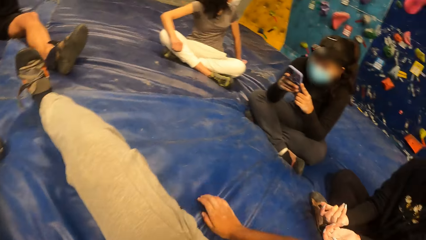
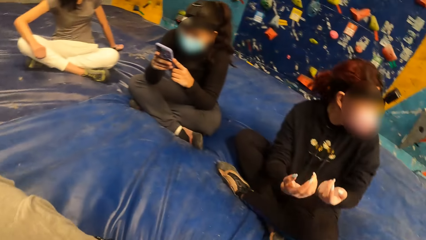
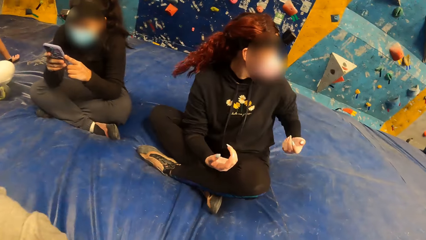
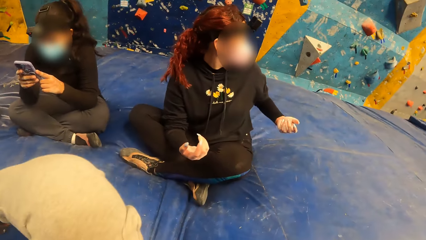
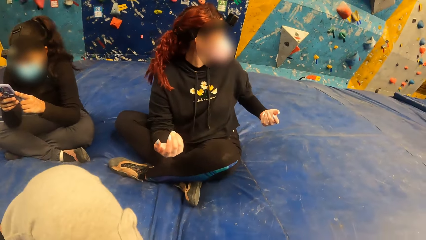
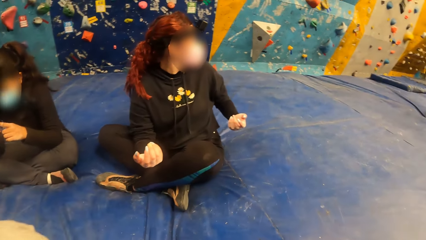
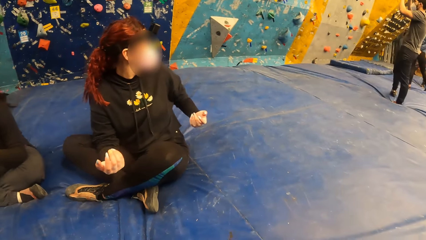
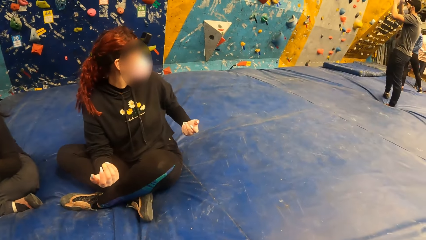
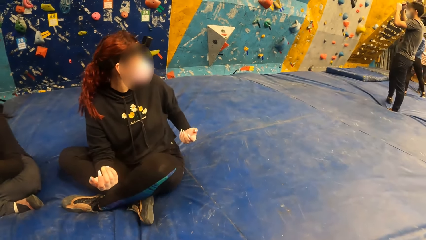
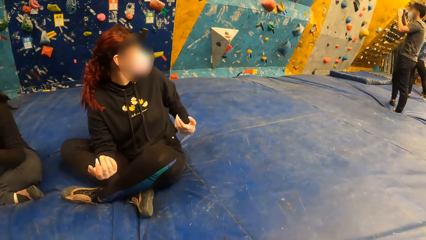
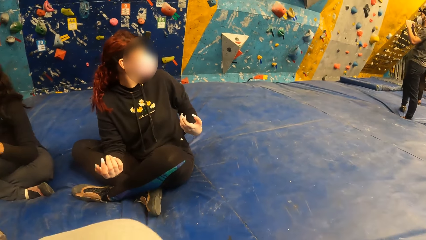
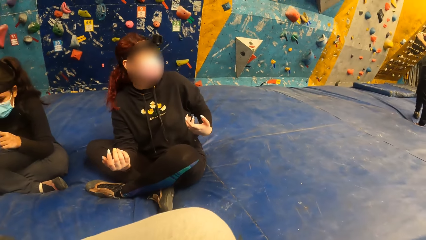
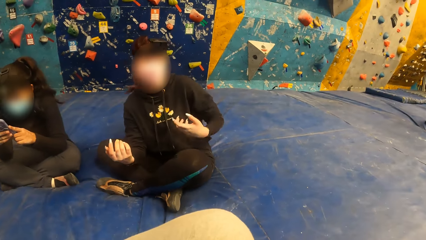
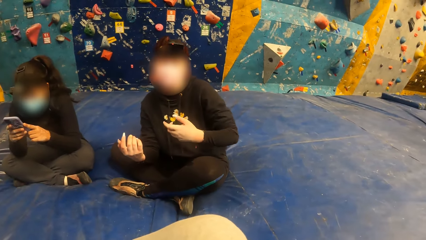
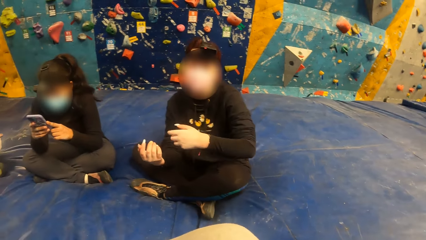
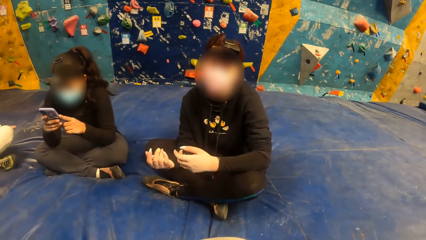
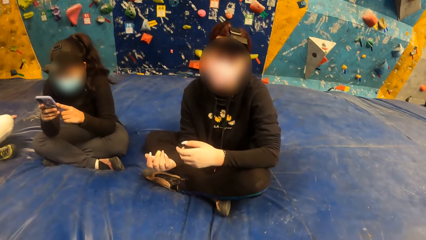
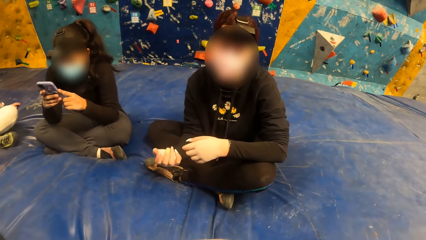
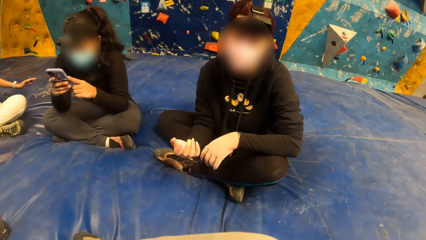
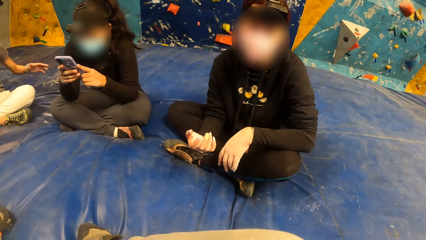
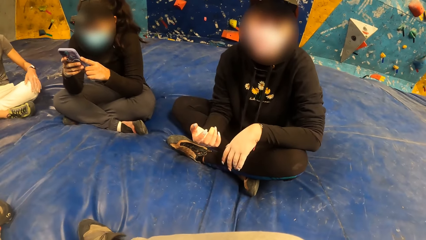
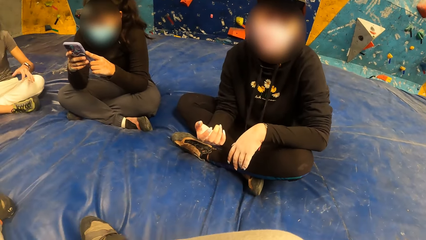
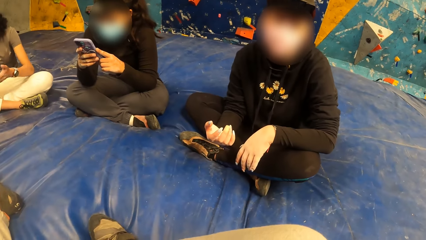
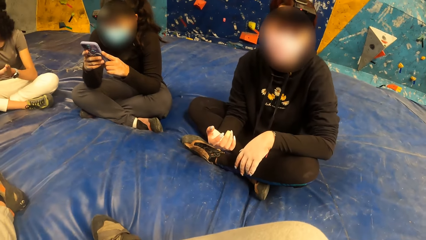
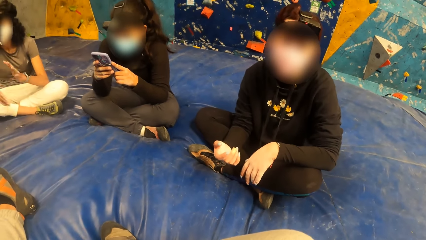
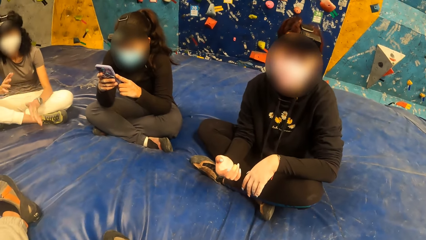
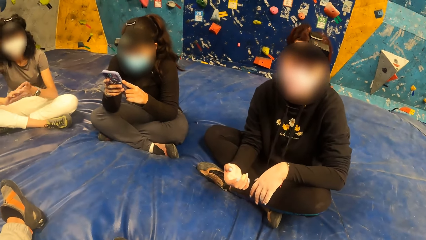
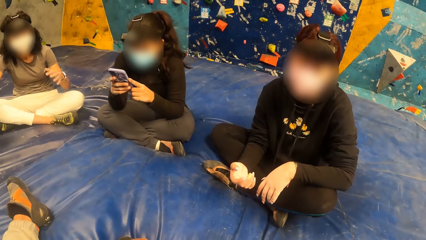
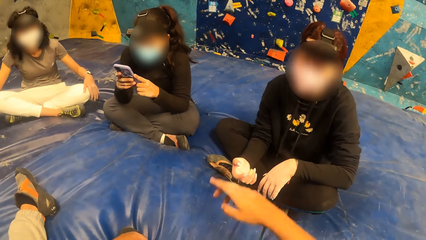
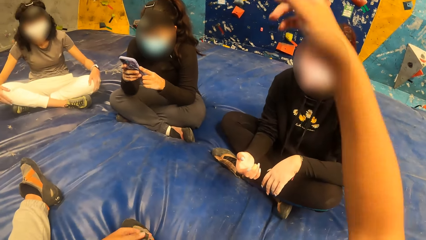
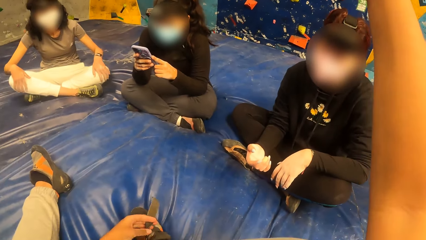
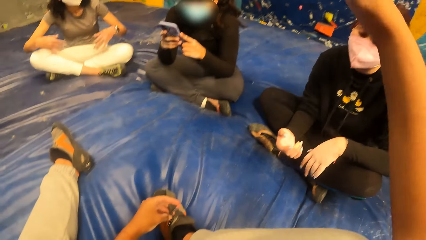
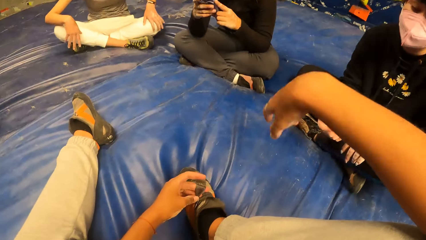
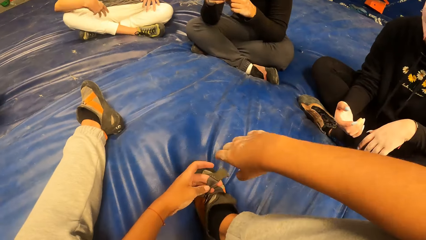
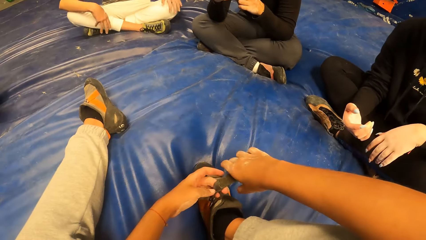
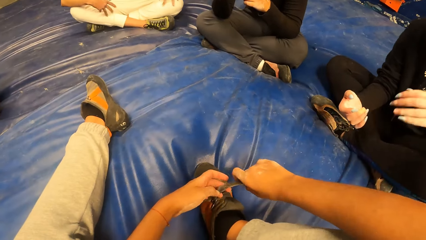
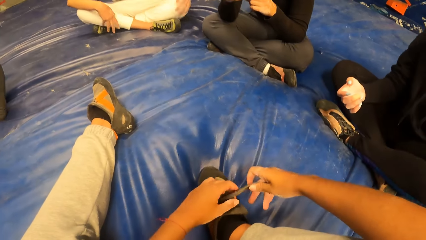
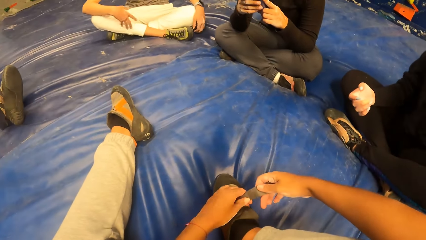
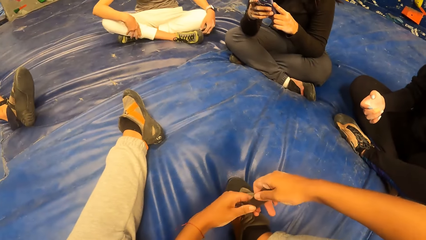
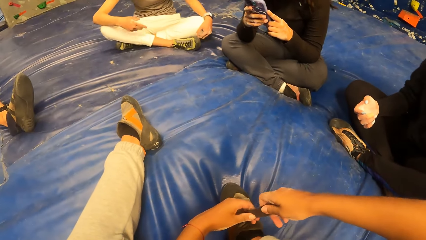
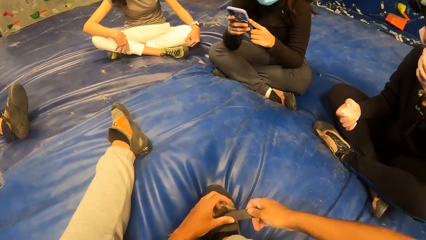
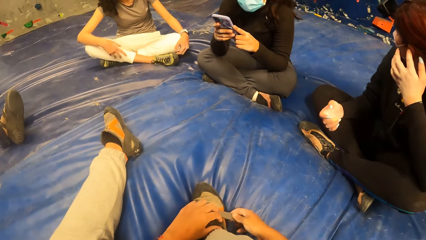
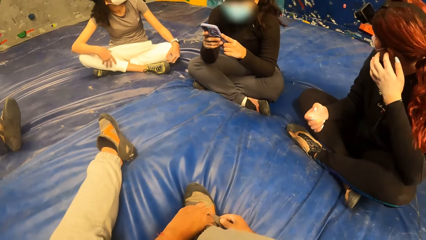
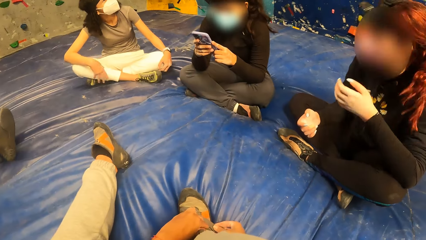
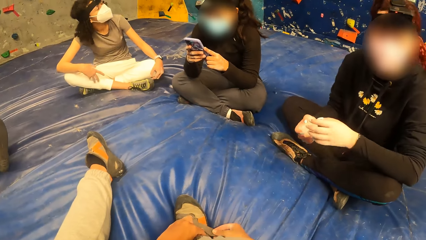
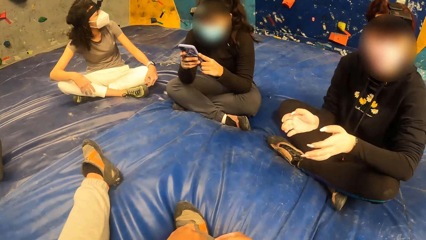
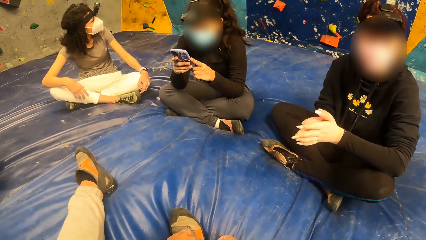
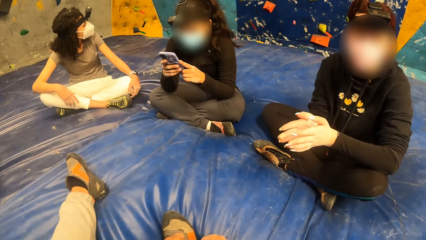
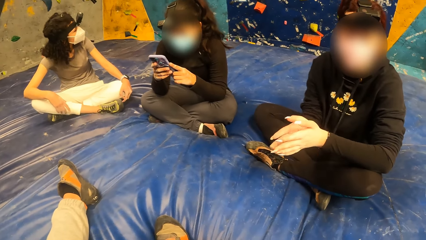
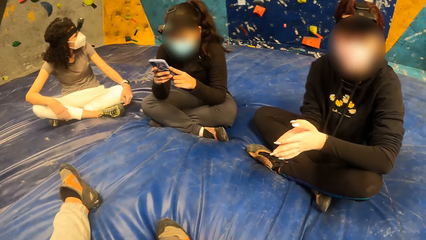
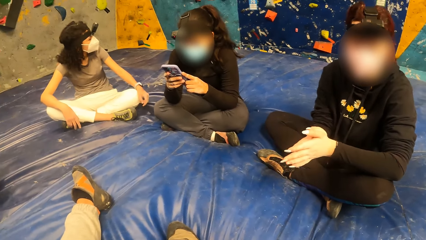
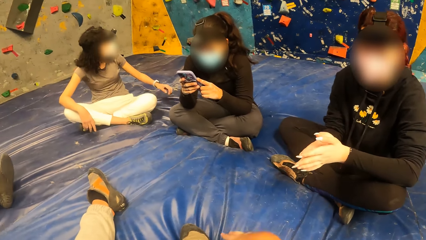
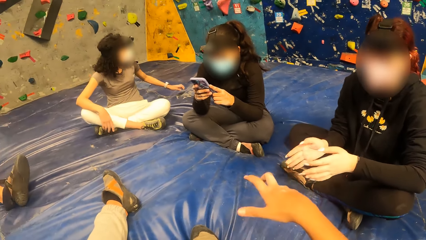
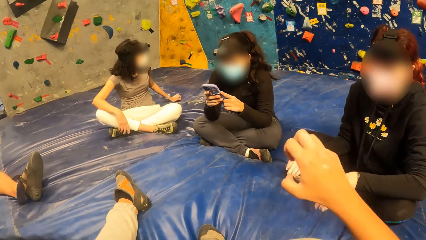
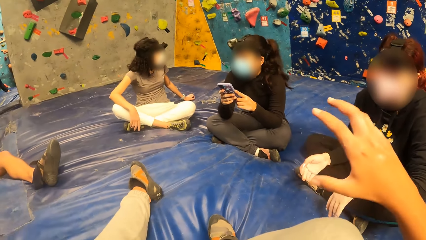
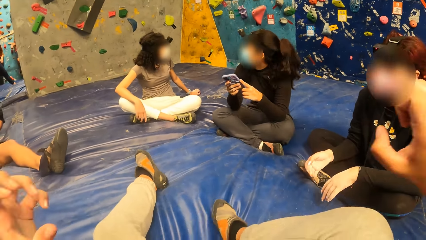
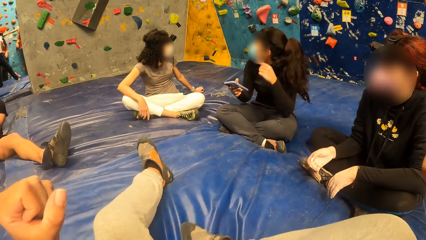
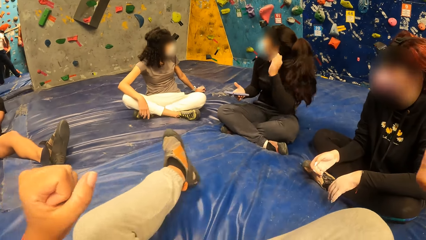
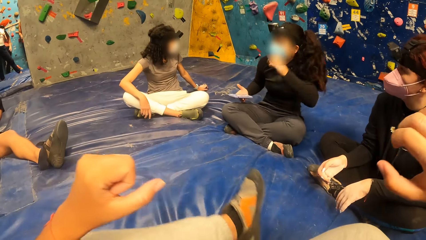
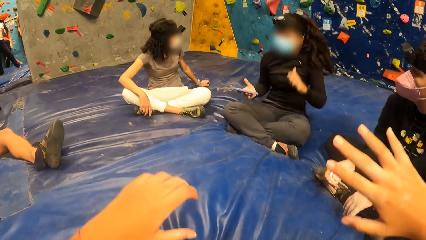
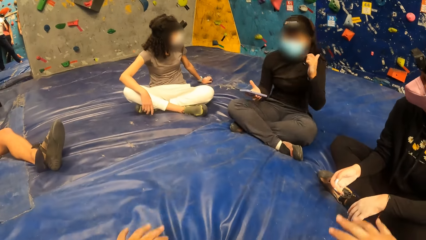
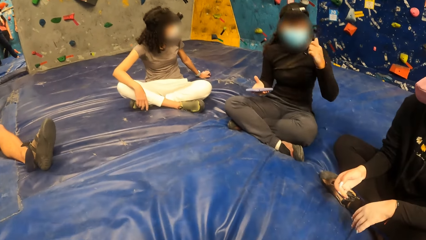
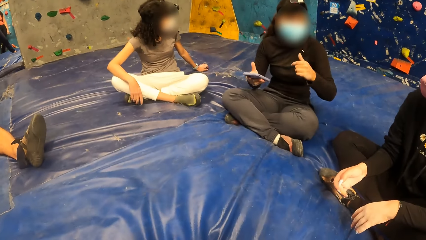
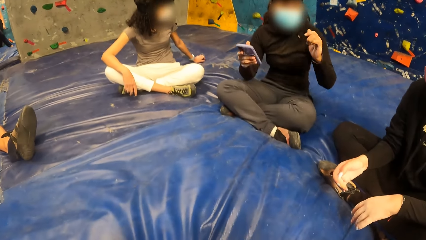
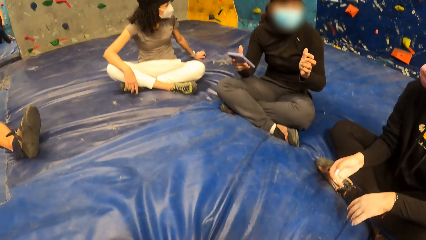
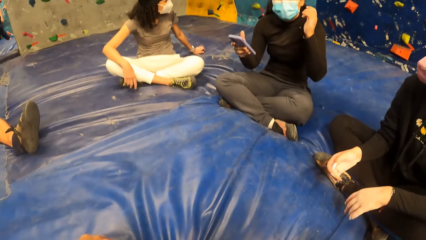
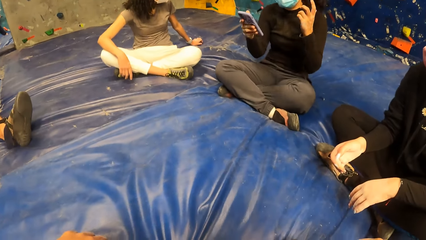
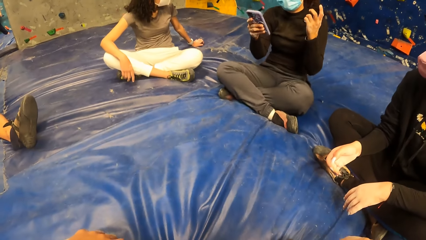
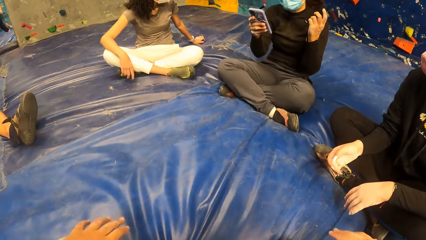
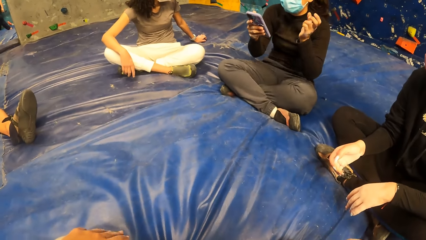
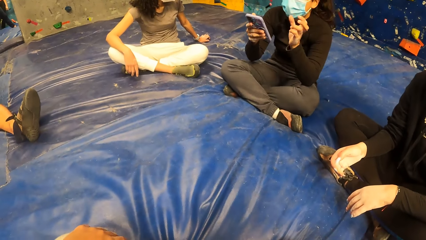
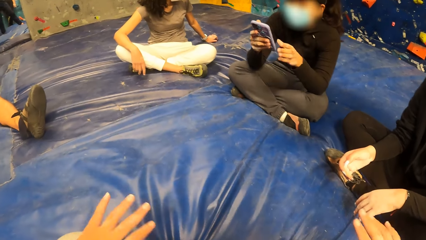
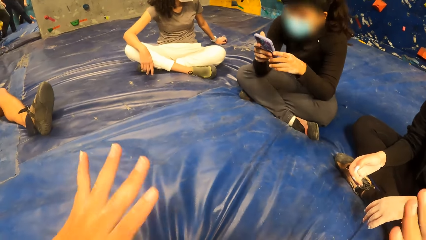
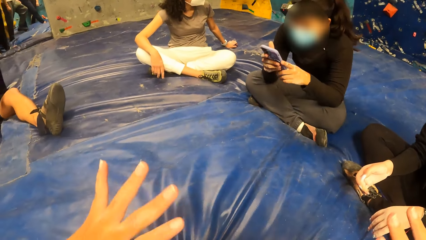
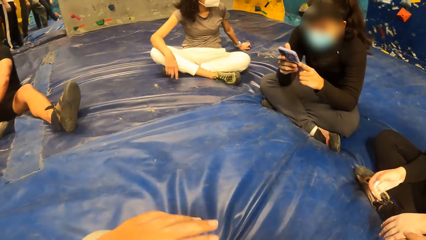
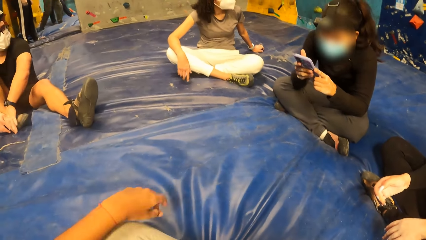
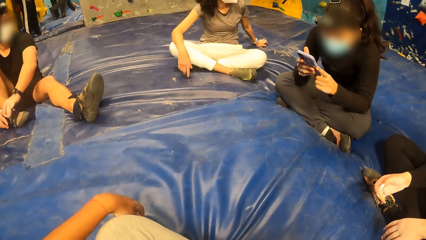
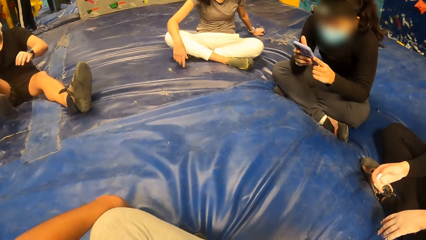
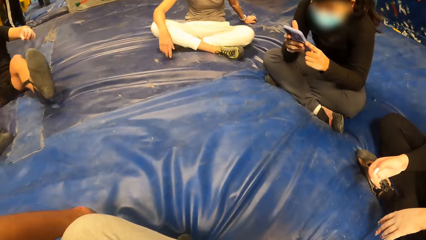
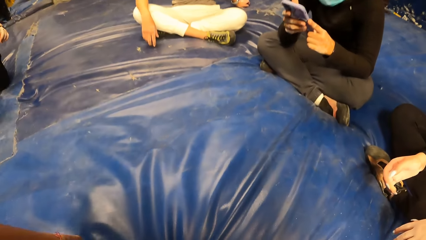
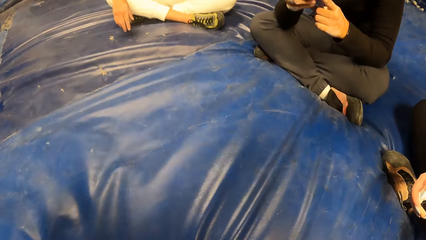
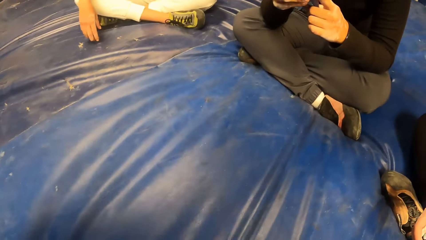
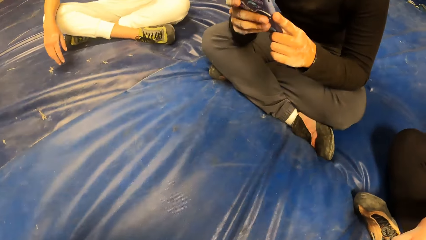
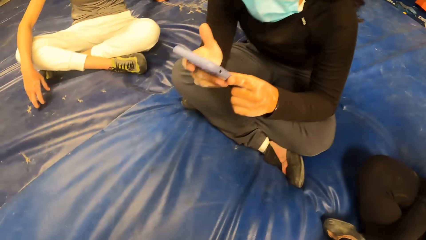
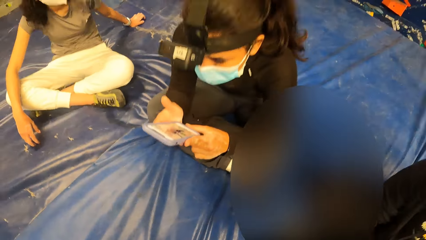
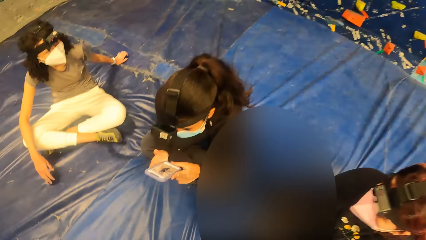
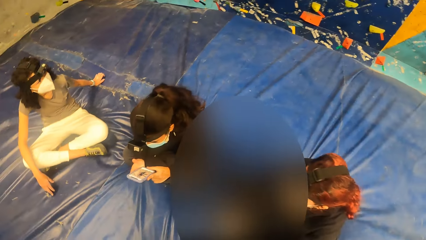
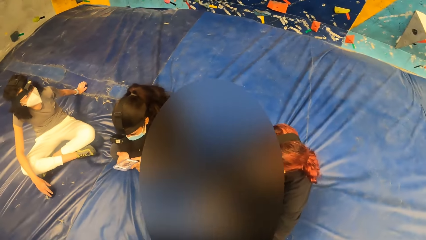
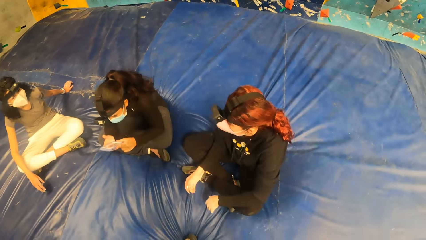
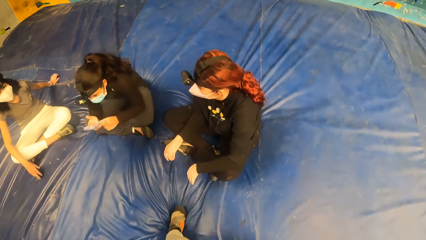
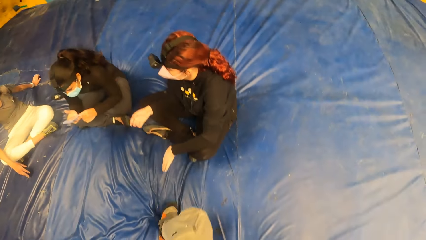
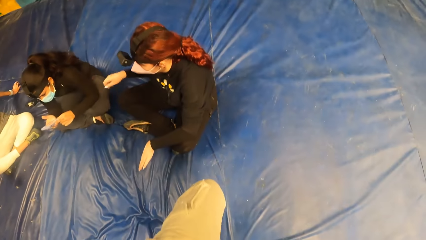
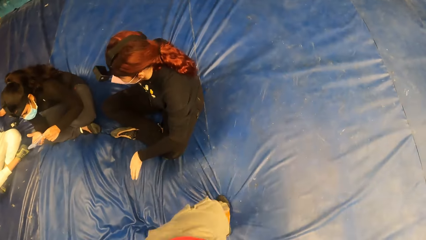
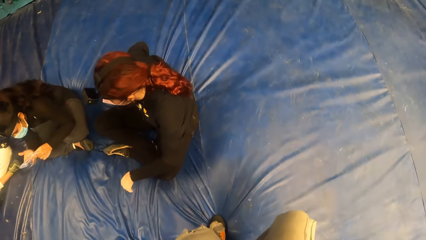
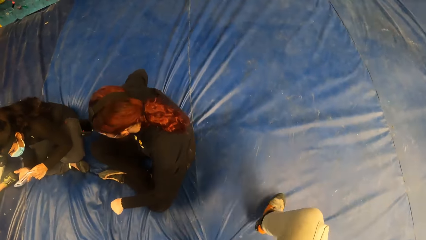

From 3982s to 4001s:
The camera wearer sits up, lifts a hand up and moves a leg down. She moves the hand down. She bends the leg. She moves the leg. She lifts the hand up. She wears her shoe with both hands. She moves the hand down. She holds the lace. She closes the laces with both hands. She lifts the hand up. She lifts the folded hand up. She moves the legs. She moves the hands down. She taps the hands on the legs. She shakes the hand up. She moves the hand down. She bends forward. She stands up. She moves forward.
